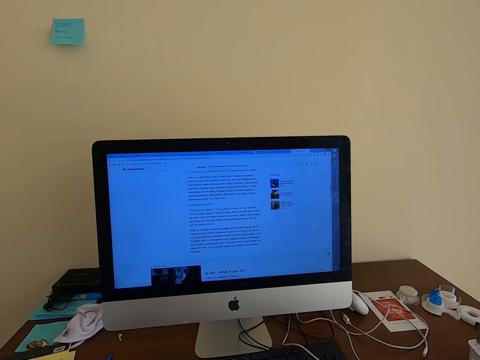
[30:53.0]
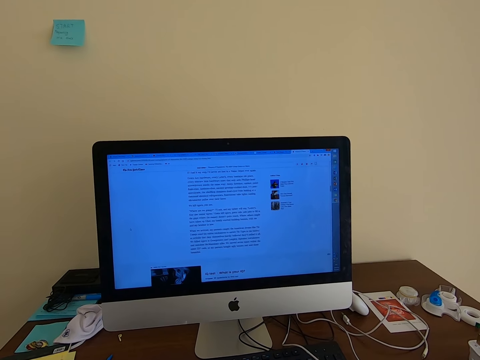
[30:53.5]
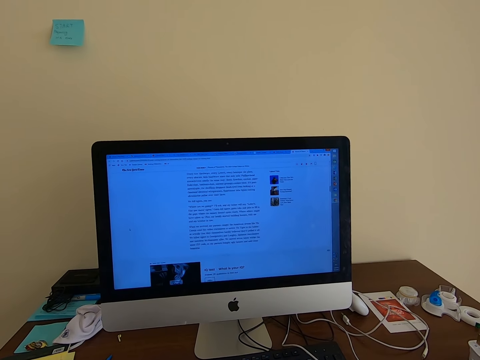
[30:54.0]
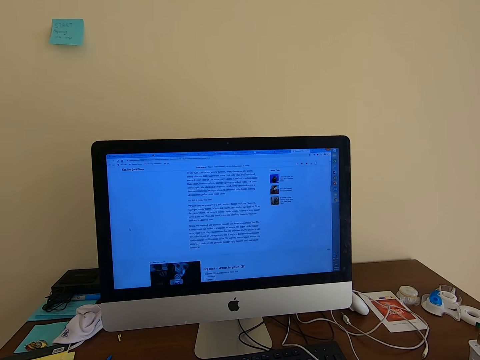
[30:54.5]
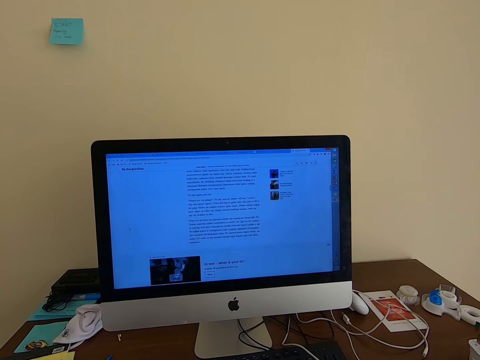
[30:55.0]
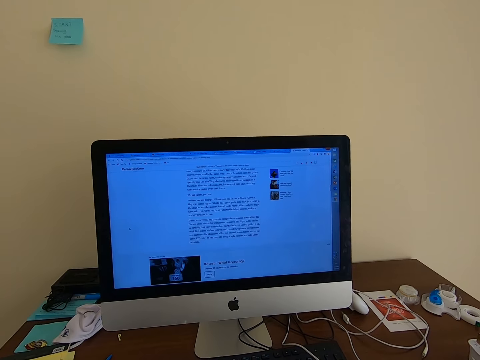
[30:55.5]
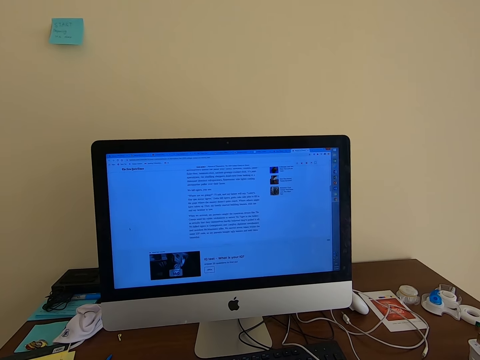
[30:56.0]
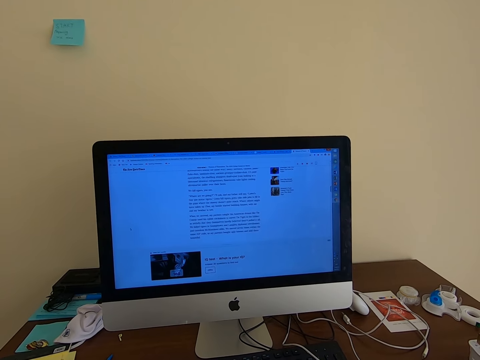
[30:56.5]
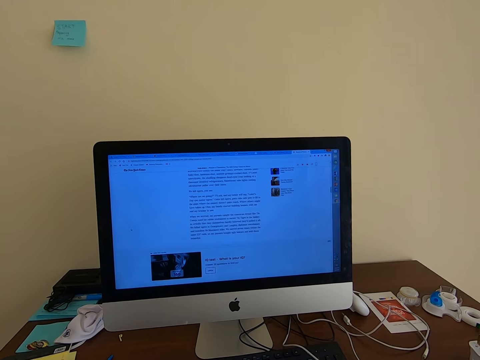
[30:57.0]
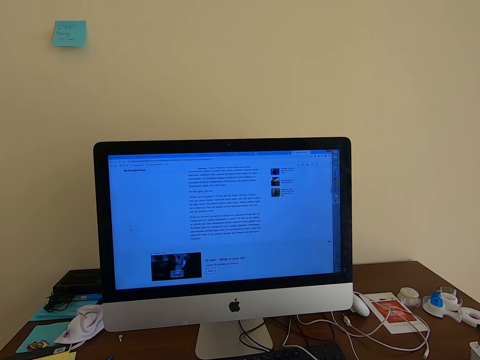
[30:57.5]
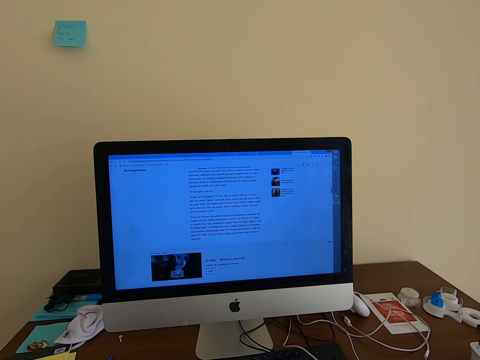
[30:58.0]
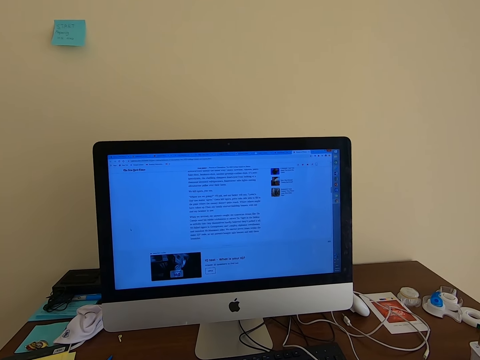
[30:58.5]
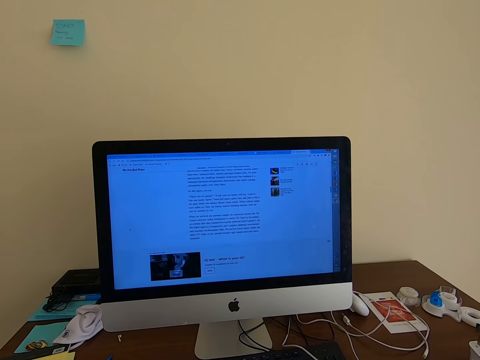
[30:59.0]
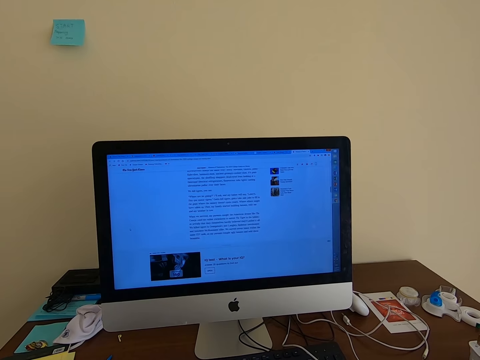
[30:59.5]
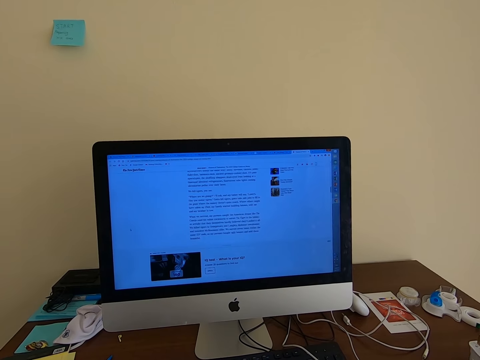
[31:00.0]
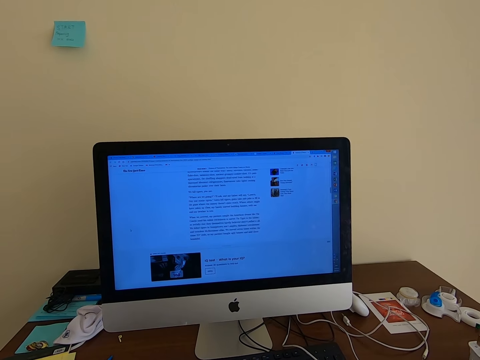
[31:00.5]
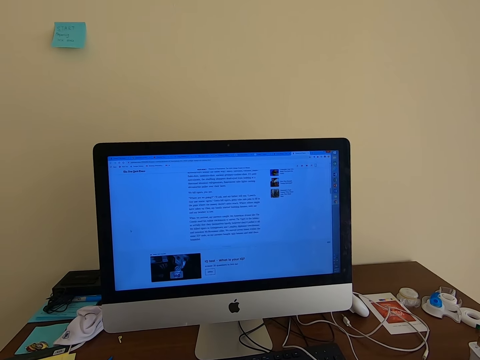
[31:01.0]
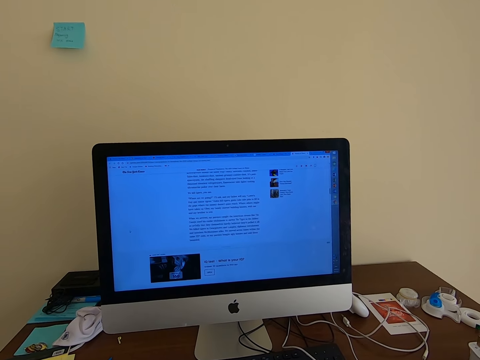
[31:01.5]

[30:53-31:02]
The camera wearer scrolls the computer. They read the post.

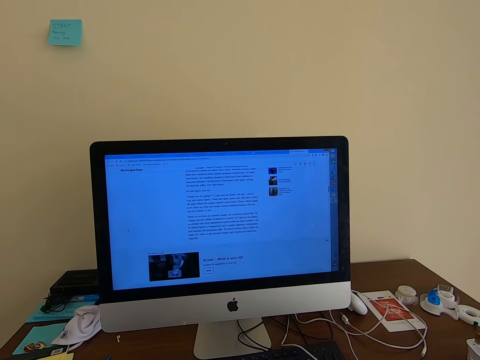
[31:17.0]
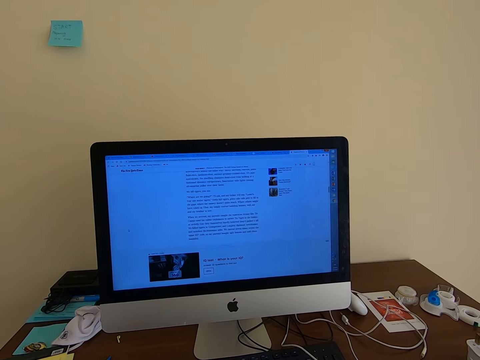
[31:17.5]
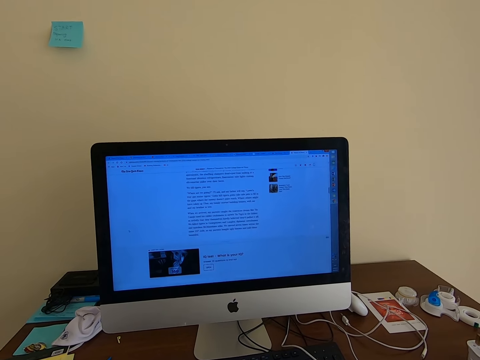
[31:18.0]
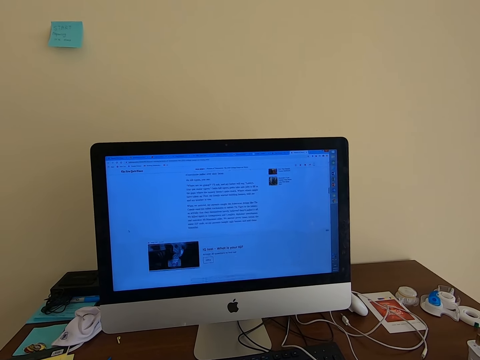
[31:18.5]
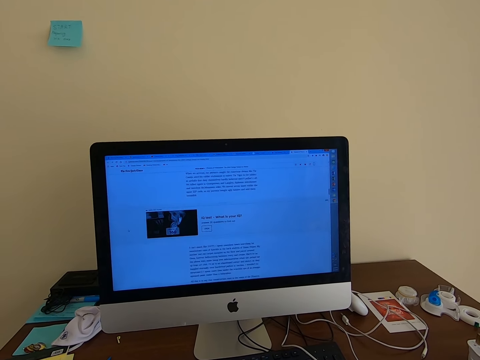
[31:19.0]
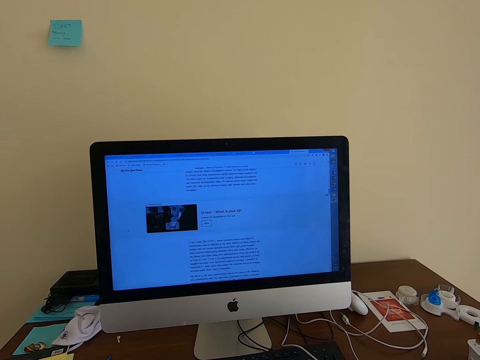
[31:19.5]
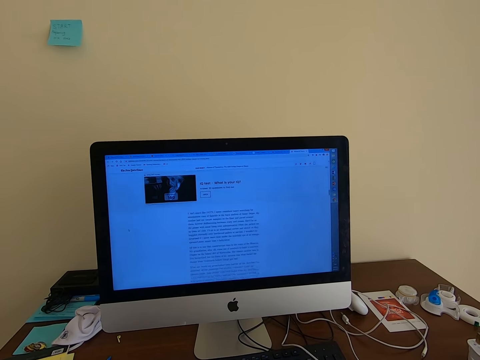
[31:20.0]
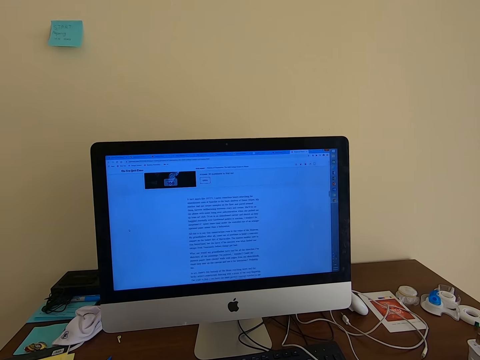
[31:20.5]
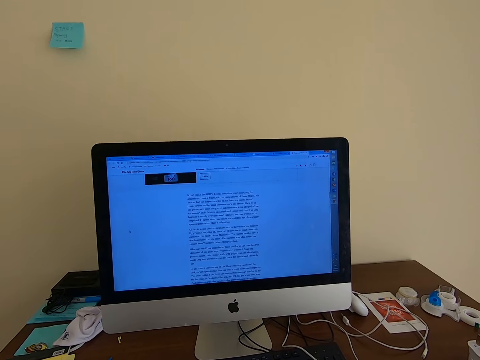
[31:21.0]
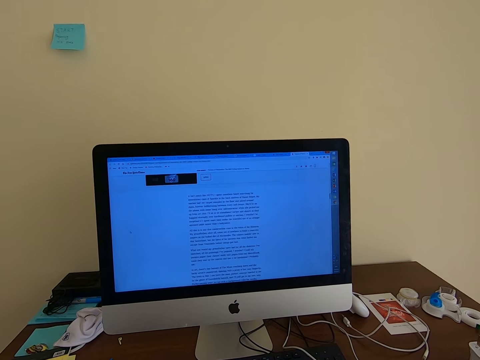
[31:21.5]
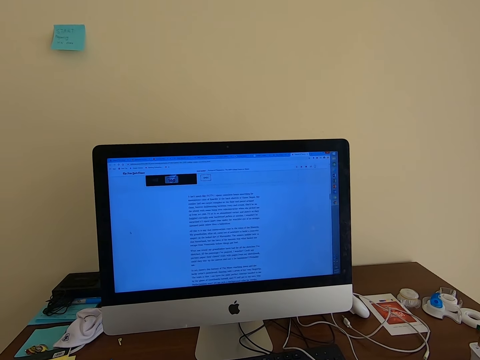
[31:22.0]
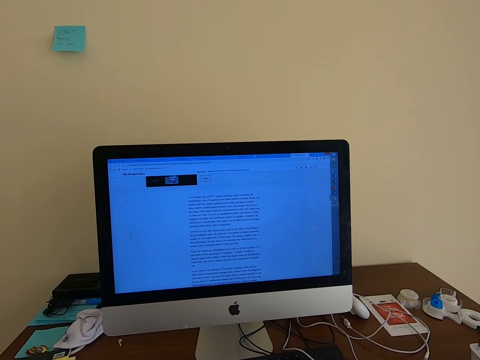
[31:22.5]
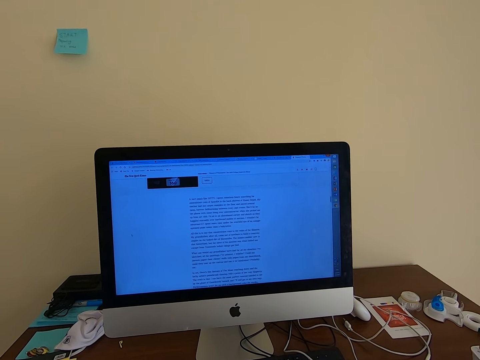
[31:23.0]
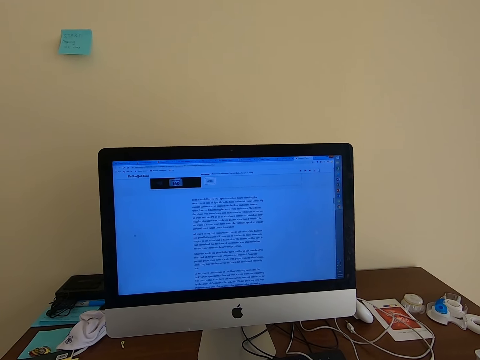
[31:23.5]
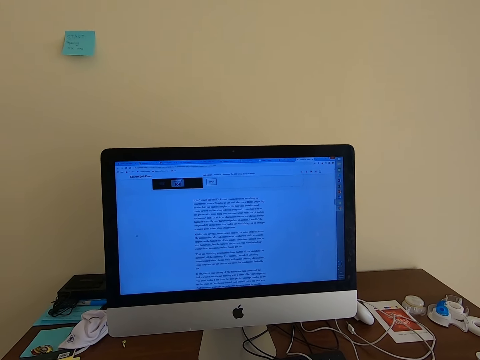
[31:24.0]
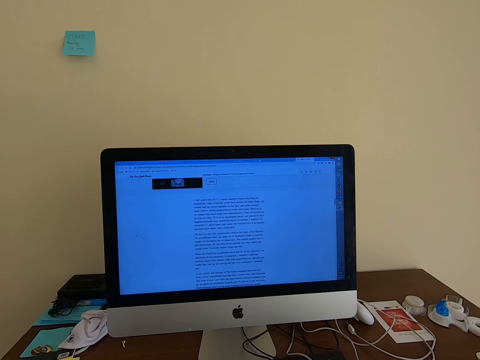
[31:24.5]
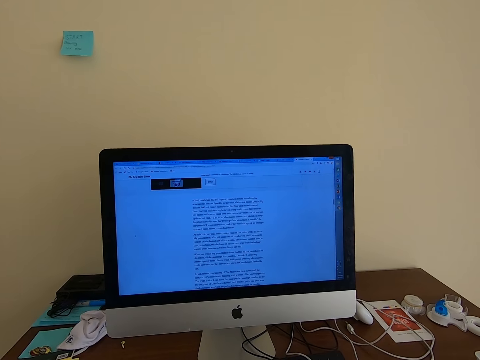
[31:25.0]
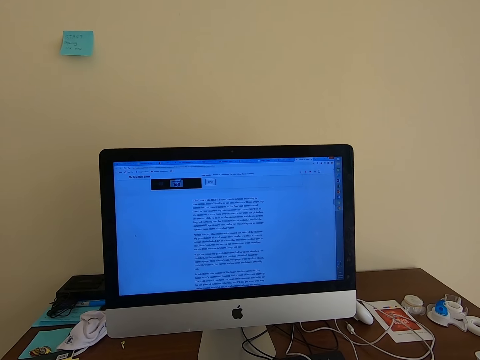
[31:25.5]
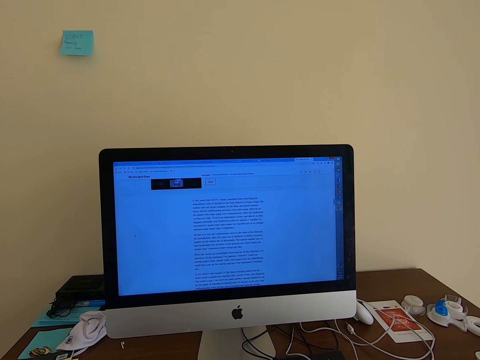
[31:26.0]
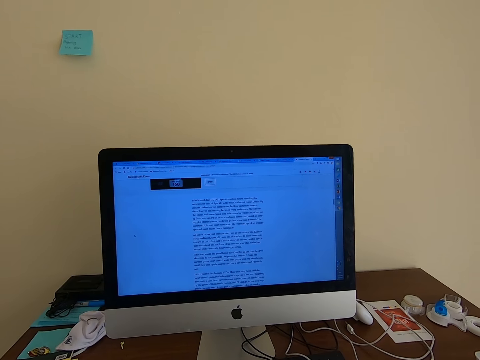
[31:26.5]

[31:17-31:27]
The camera wearer scrolls the computer. They read the post.

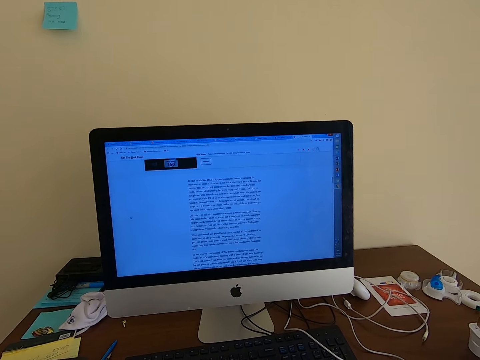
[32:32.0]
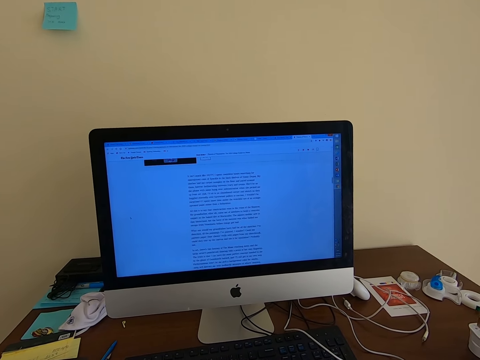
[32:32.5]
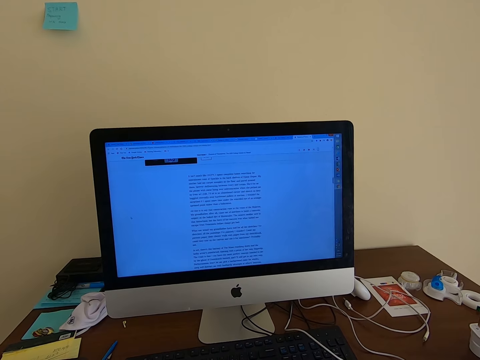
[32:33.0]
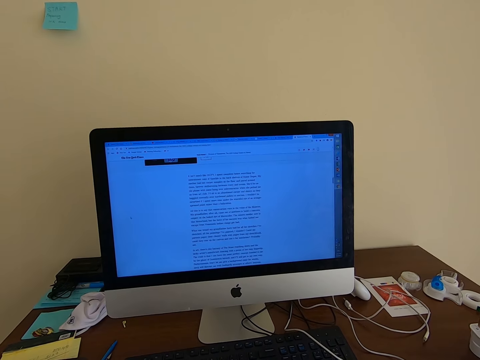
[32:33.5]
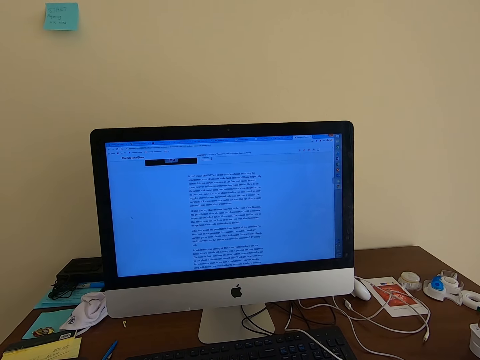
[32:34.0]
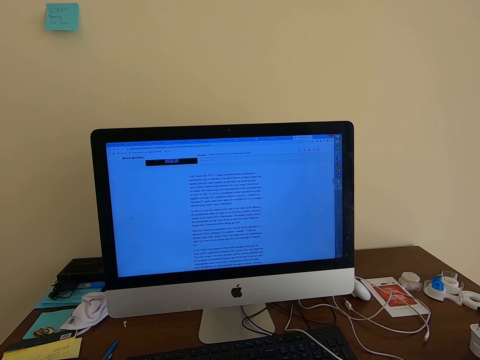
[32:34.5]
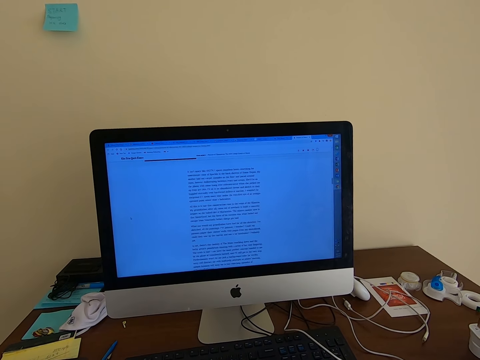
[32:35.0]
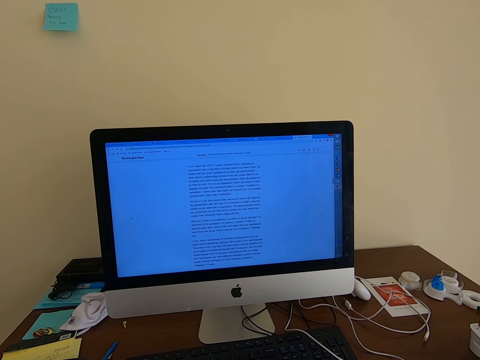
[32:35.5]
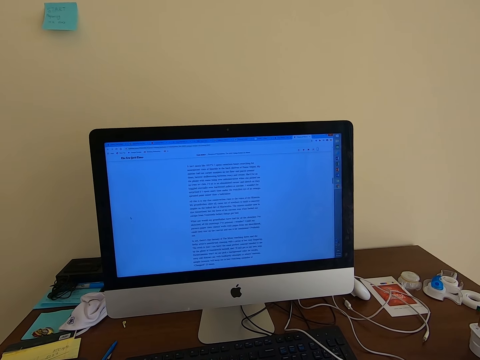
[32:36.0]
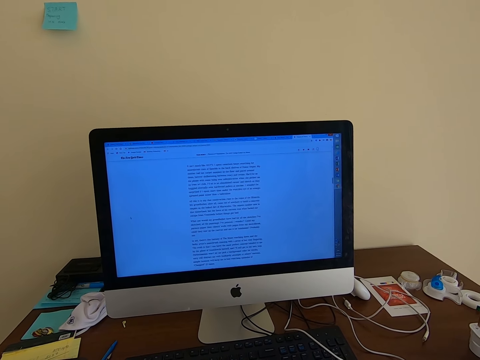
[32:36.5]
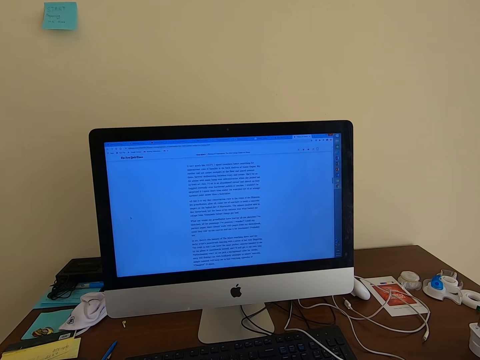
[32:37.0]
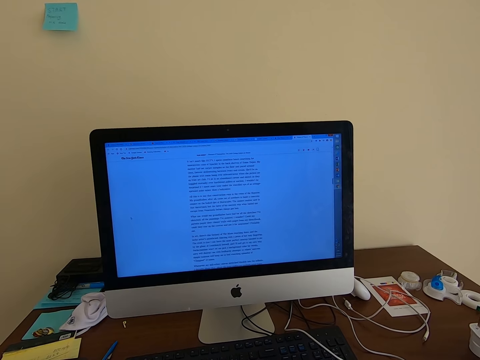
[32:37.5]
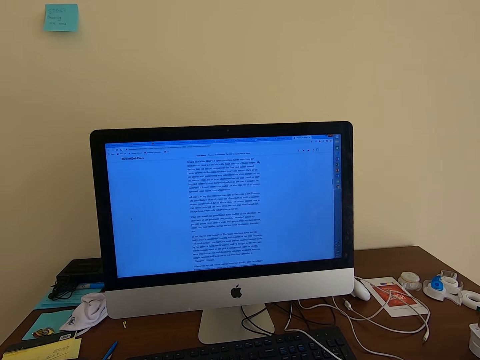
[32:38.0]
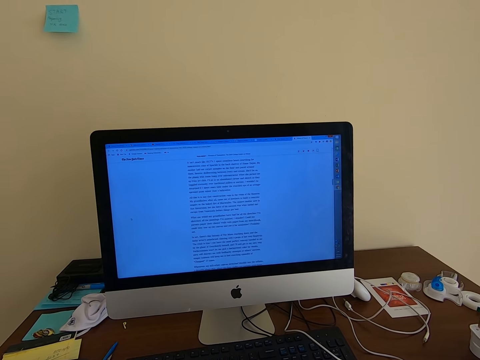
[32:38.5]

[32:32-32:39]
The camera wearer scrolls down on the desktop.
